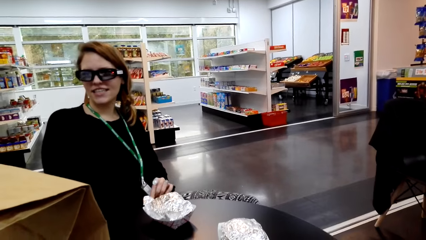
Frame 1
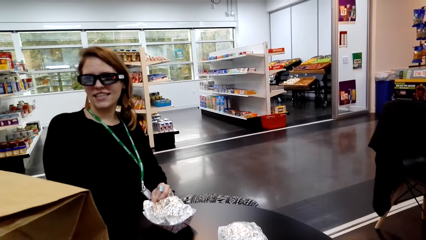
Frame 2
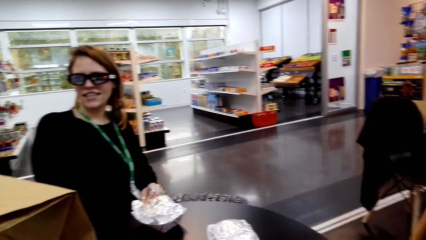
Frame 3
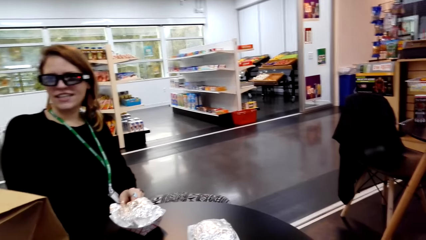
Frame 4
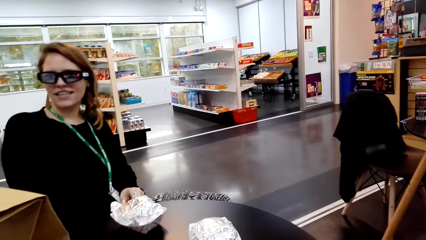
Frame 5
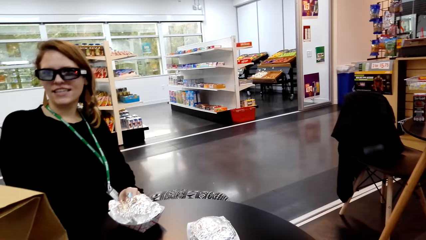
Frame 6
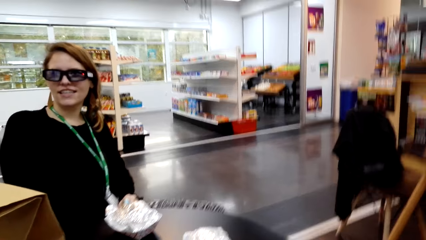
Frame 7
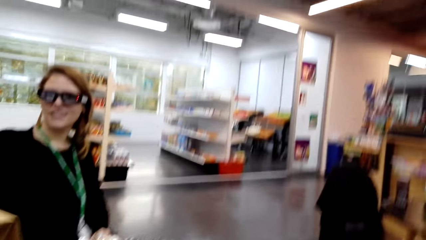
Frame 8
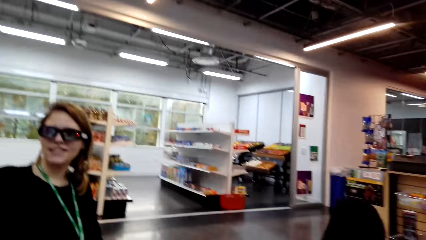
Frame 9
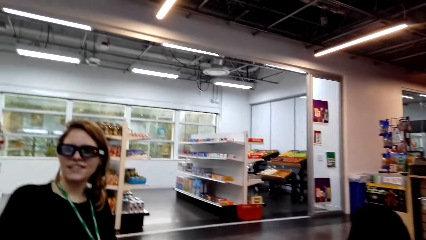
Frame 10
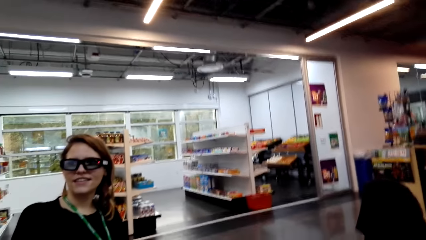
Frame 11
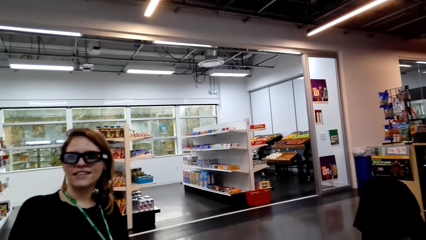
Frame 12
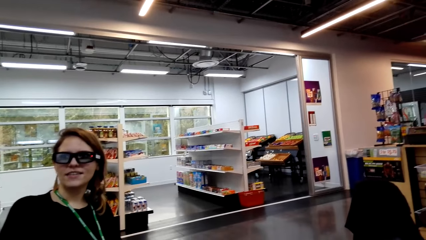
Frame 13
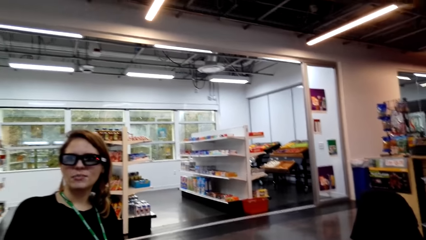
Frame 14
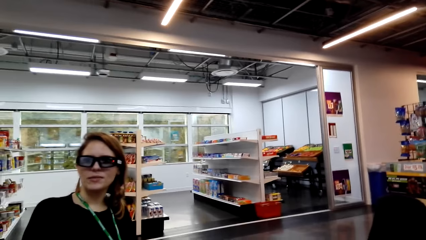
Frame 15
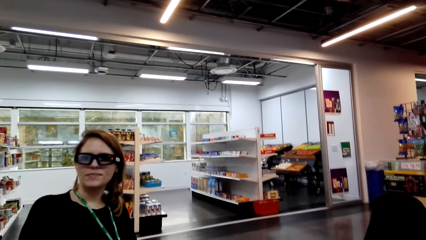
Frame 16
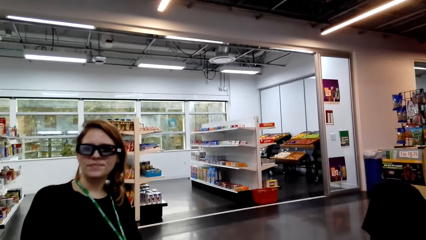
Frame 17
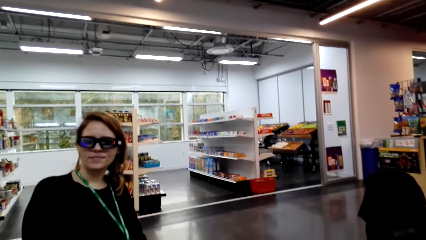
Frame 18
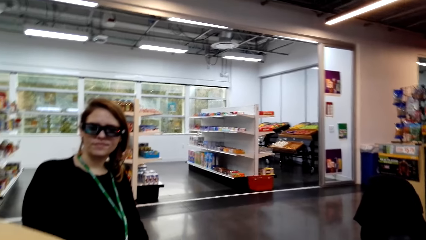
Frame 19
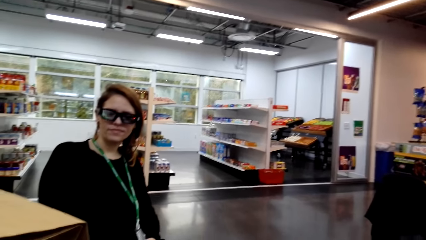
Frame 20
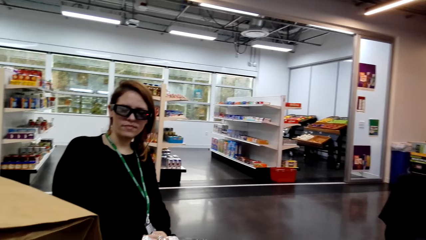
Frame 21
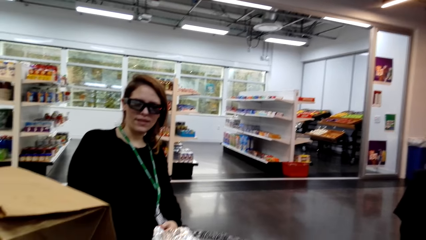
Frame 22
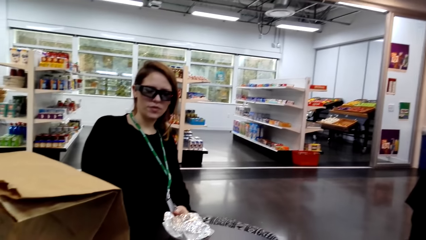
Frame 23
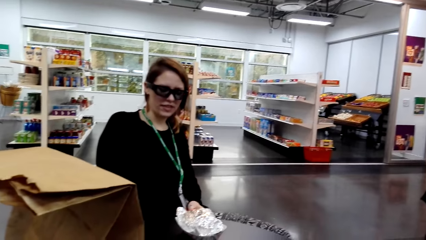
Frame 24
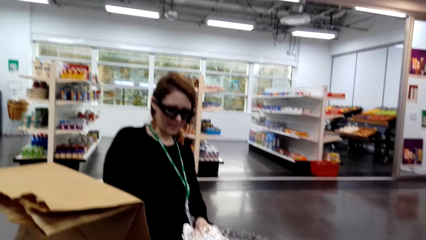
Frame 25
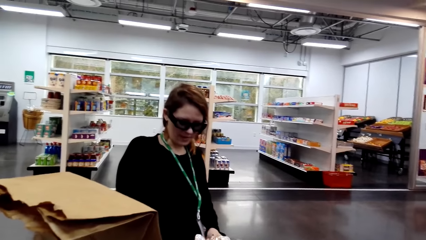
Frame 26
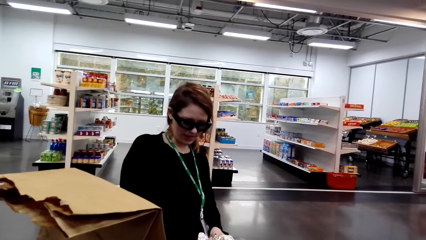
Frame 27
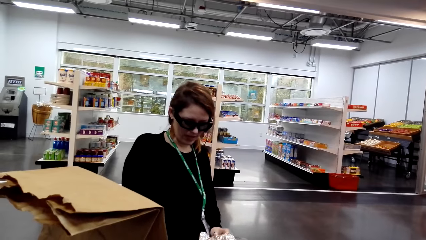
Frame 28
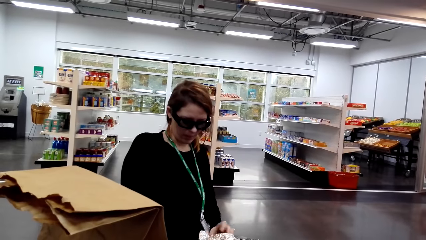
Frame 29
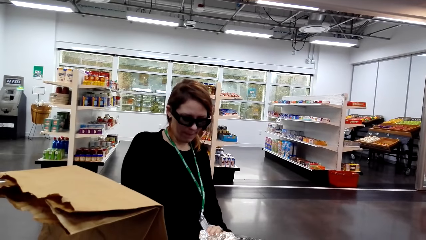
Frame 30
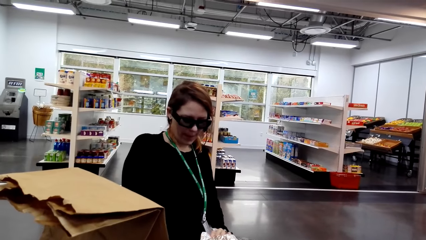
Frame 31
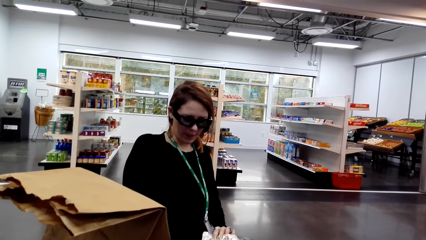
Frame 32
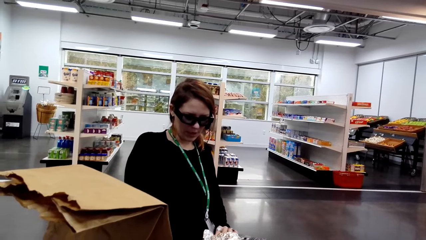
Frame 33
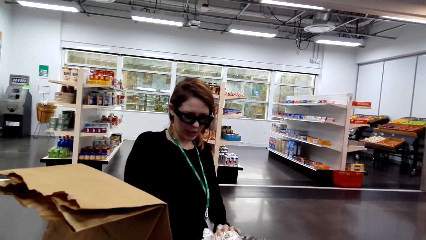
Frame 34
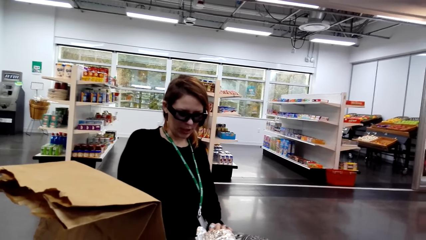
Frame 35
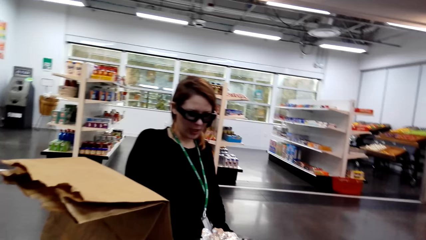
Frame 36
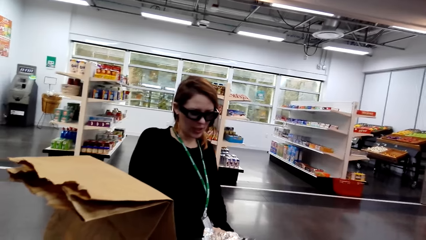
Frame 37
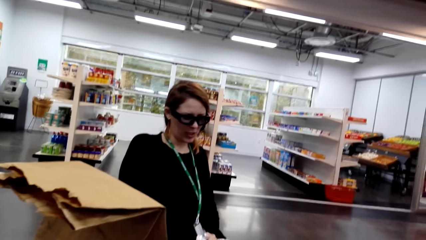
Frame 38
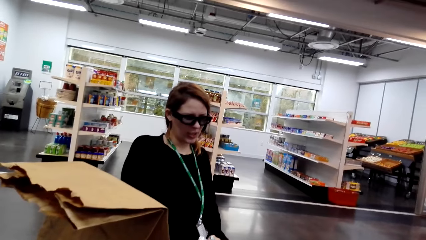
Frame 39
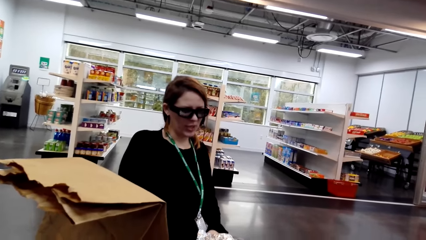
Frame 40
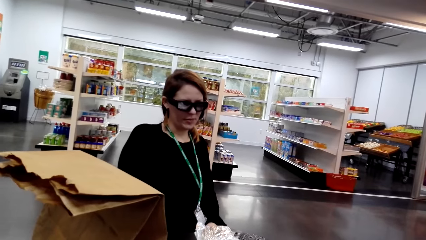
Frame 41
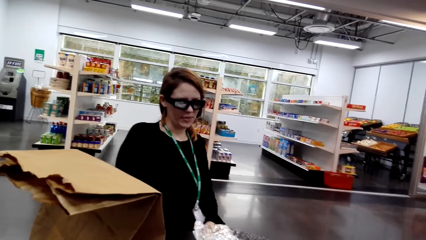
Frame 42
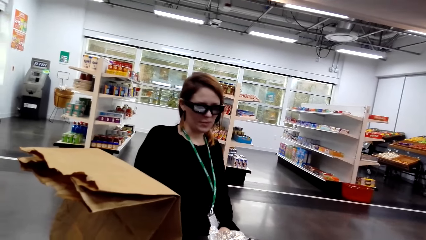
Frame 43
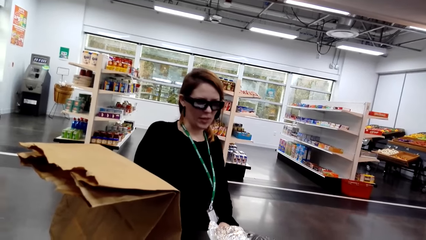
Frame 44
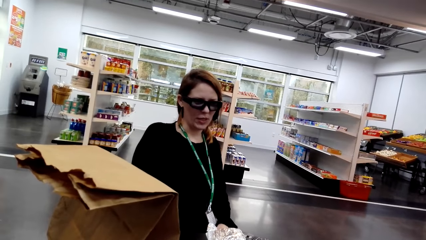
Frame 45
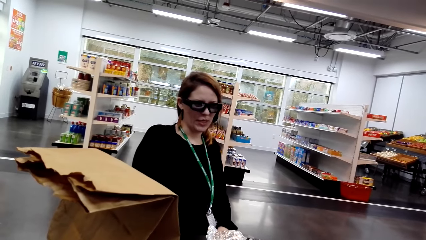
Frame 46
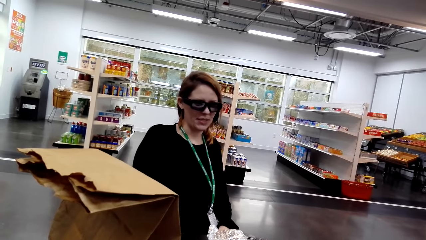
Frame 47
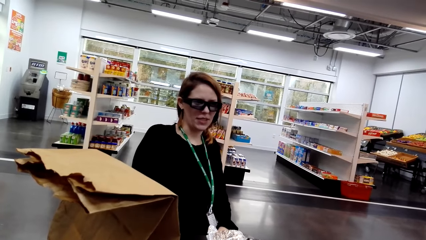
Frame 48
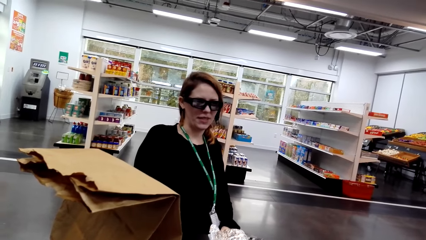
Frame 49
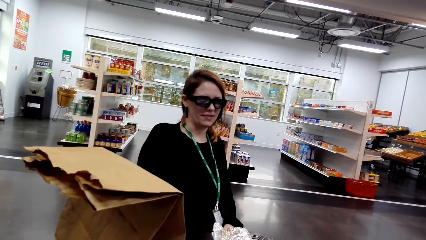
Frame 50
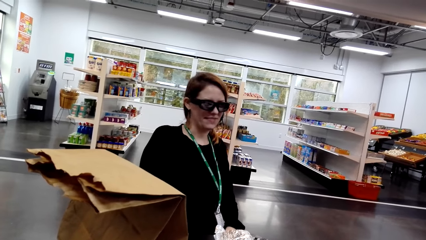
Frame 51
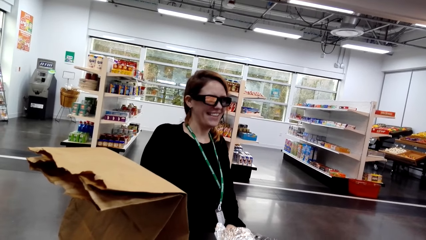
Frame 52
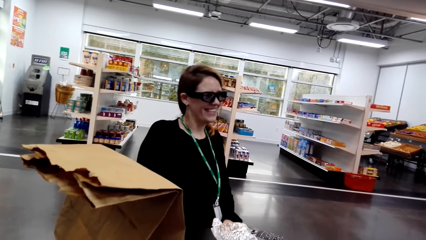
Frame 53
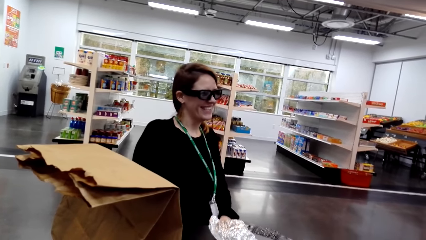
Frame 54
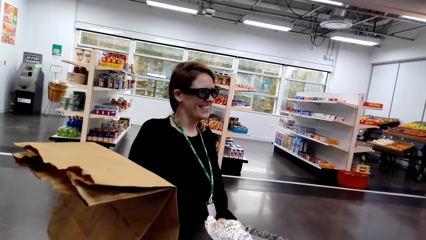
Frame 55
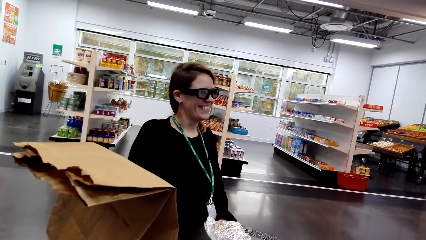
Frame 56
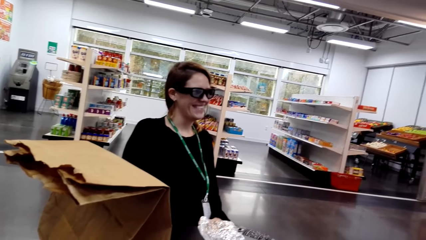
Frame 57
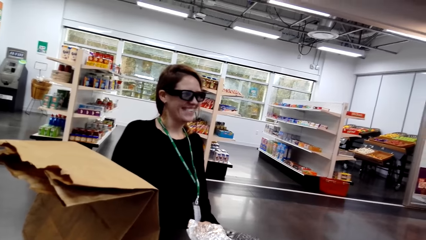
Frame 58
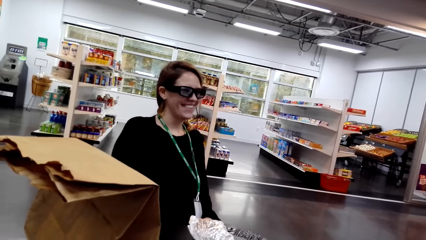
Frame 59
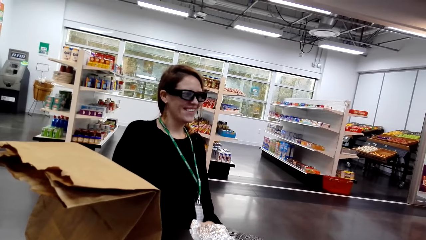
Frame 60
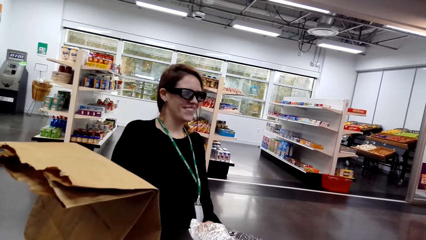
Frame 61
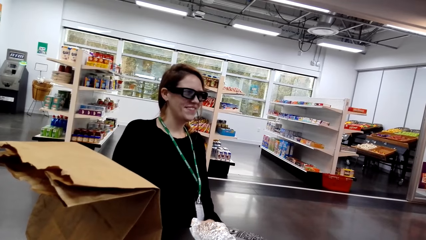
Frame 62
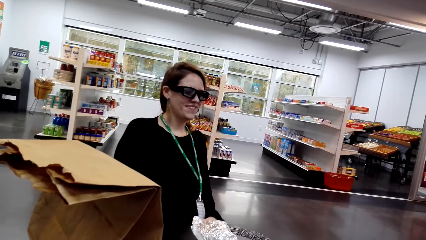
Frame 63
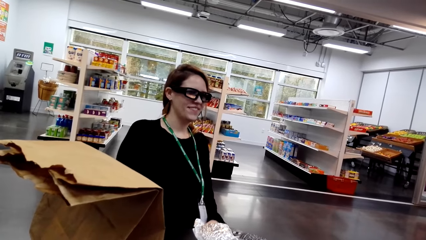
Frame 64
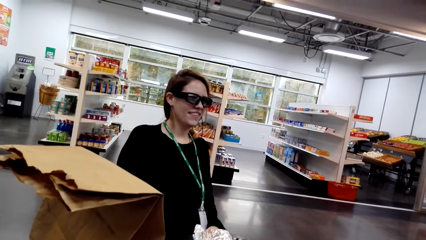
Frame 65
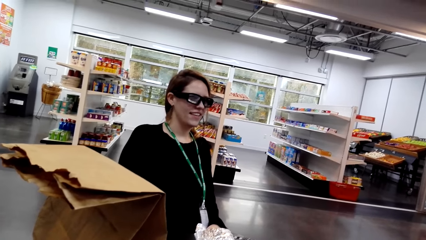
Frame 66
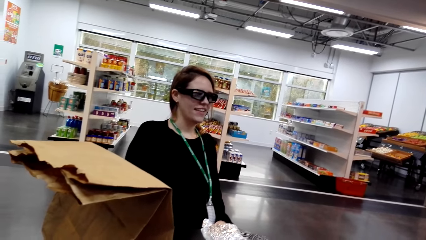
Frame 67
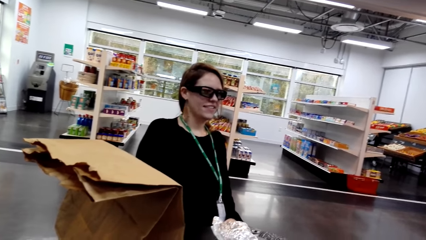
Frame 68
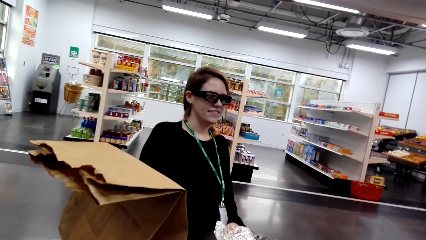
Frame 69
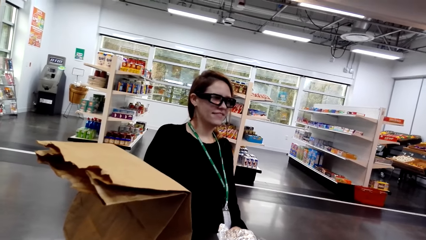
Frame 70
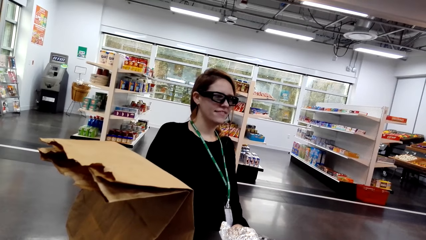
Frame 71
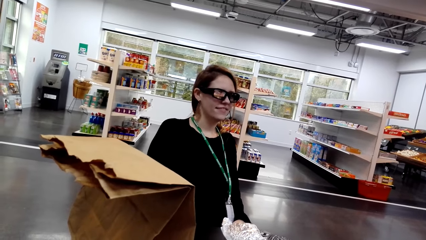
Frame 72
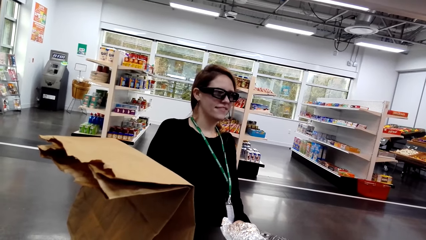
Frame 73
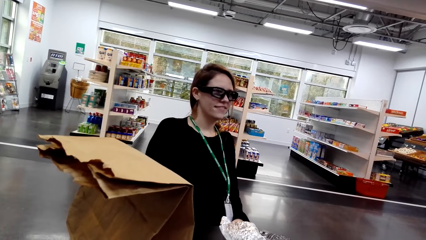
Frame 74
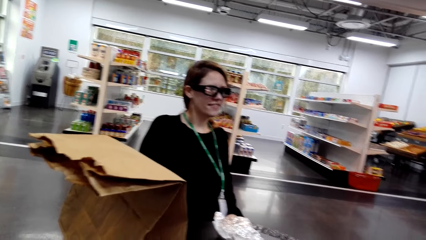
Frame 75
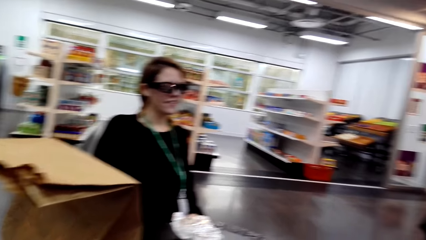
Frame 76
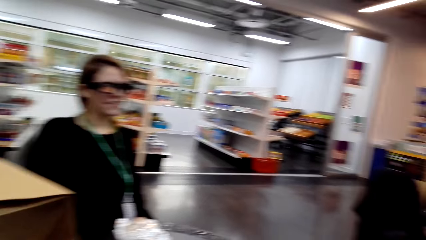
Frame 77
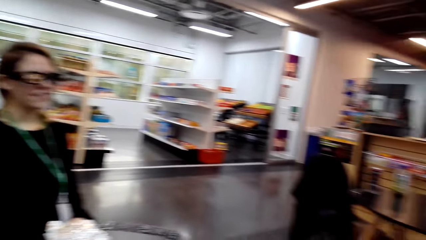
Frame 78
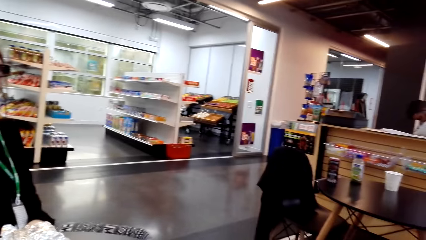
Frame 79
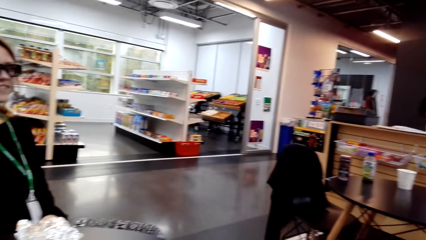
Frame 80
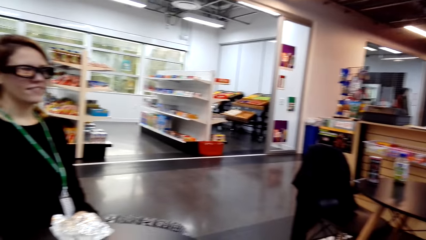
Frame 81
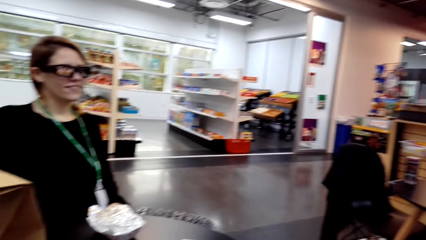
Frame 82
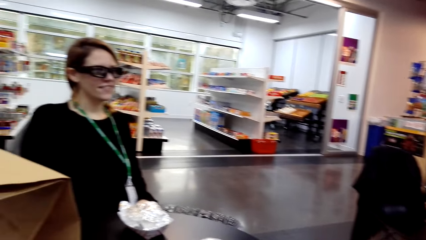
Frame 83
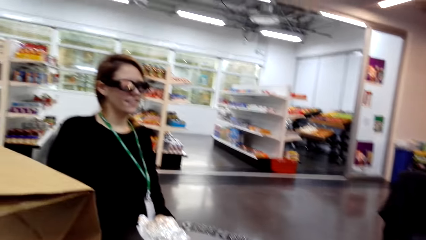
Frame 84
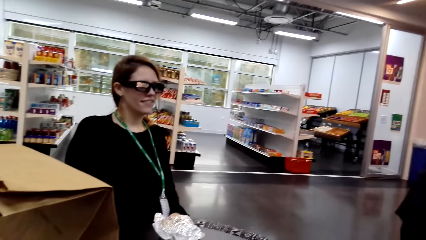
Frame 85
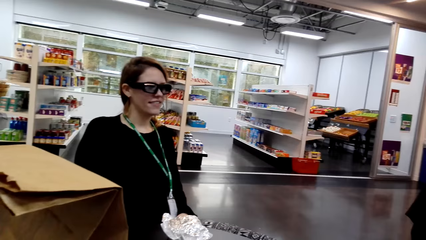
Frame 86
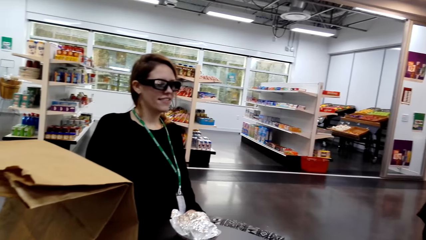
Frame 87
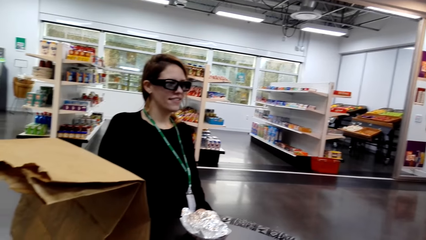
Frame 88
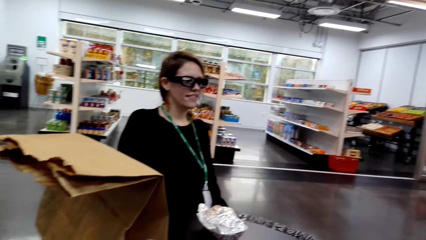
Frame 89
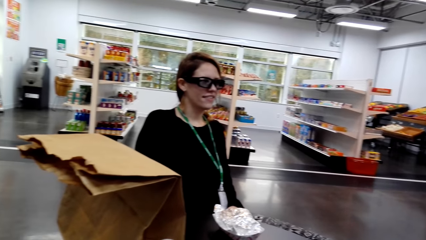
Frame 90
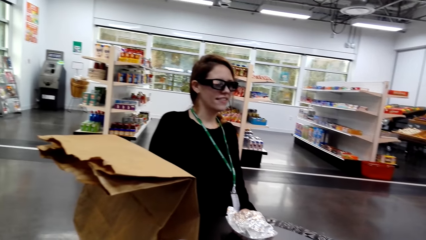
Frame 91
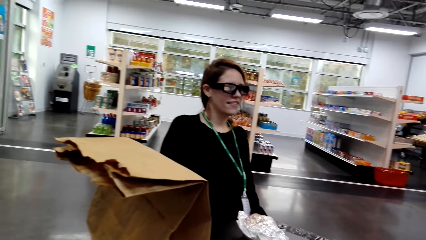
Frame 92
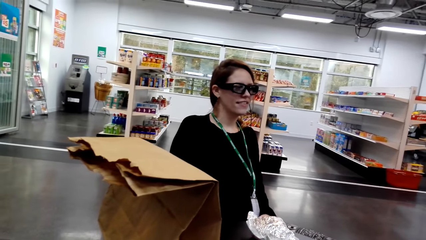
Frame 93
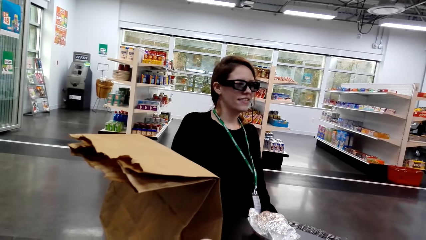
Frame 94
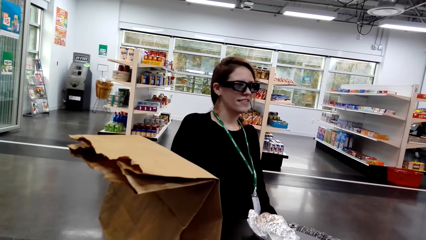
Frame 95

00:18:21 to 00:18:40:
A lady interacts with the camera wearer. The camera wearer looks around a supermarket. The lady interacts with the camera wearer. The camera wearer looks around the supermarket.
